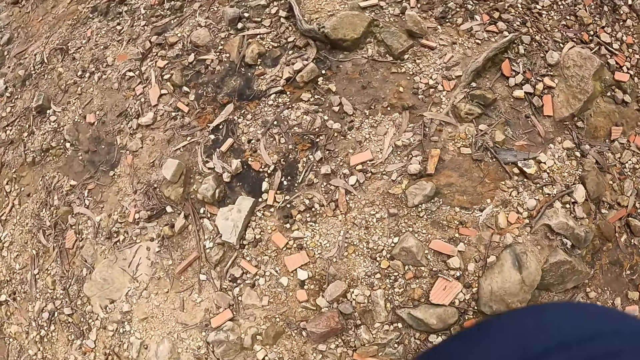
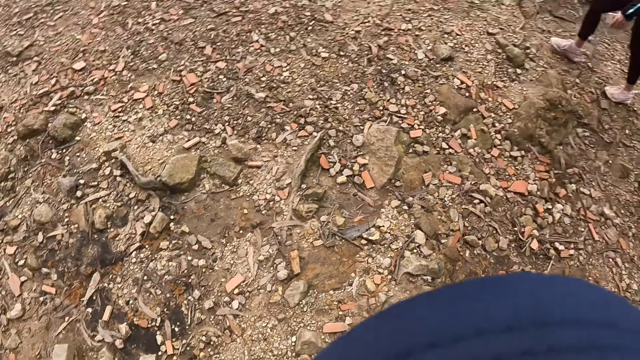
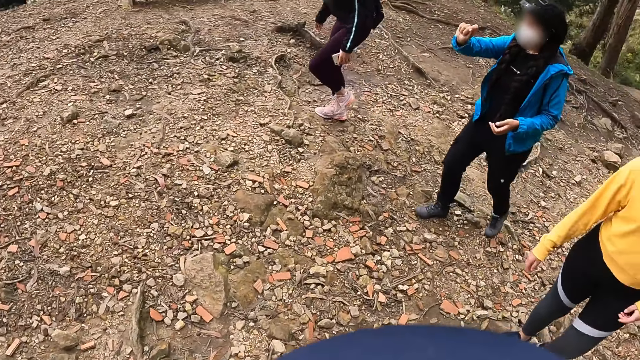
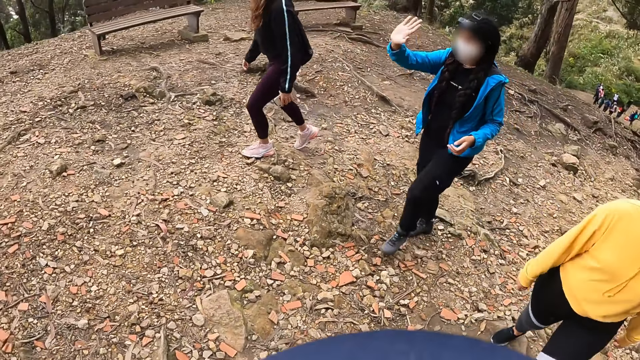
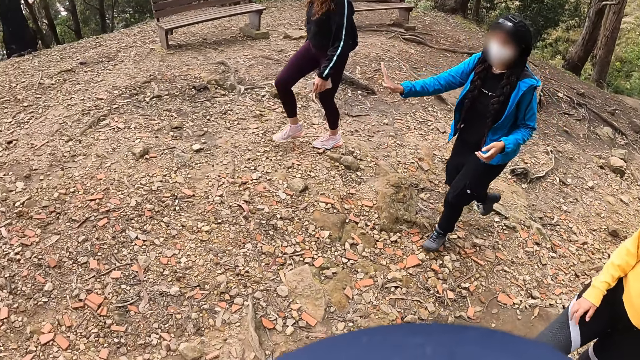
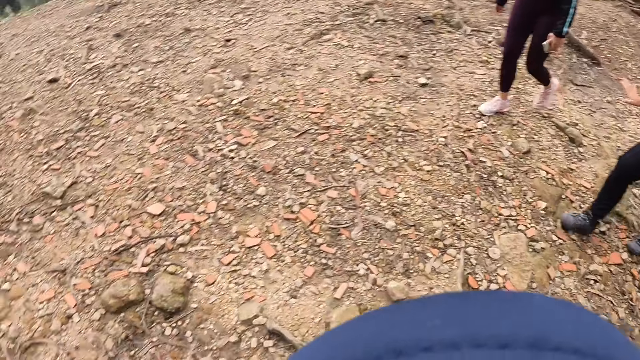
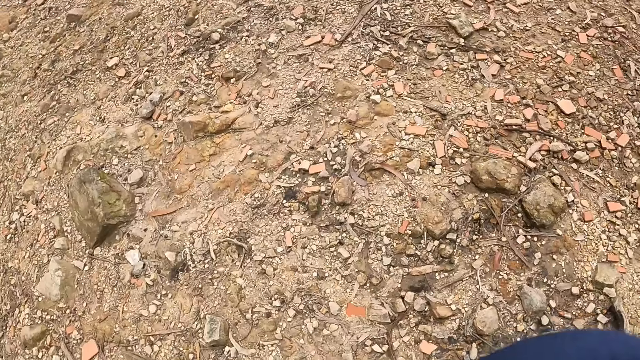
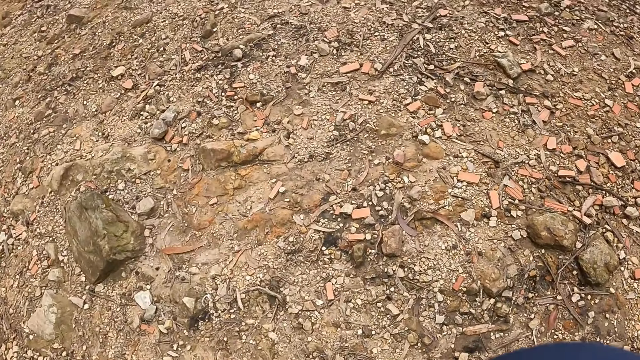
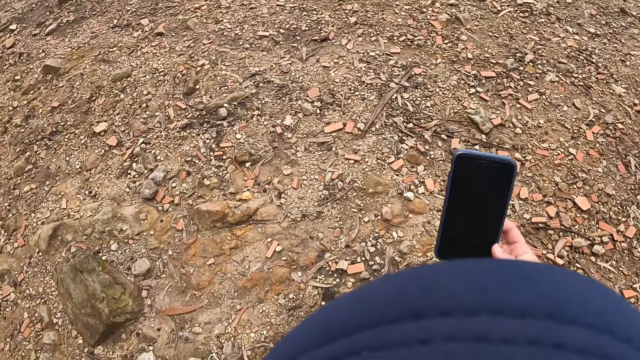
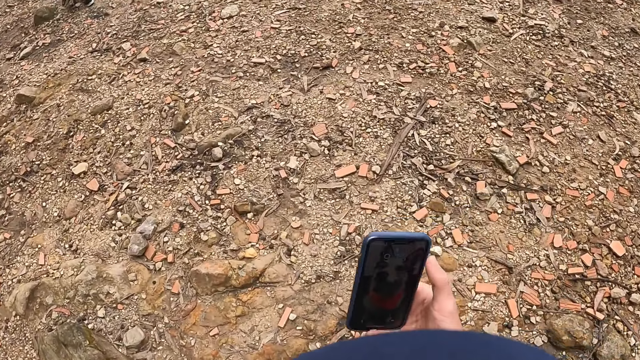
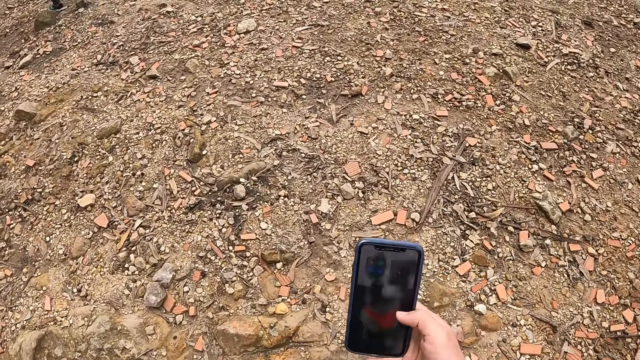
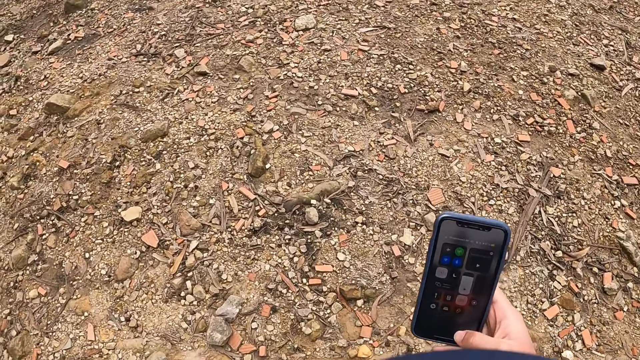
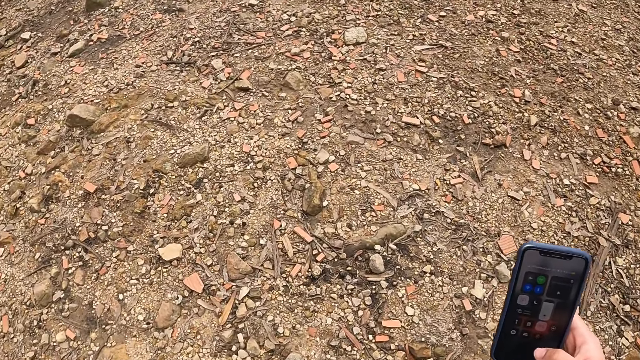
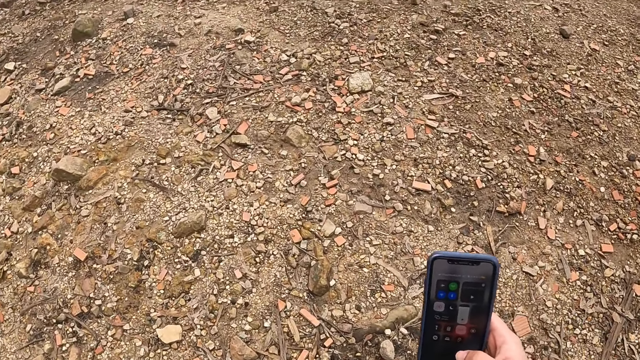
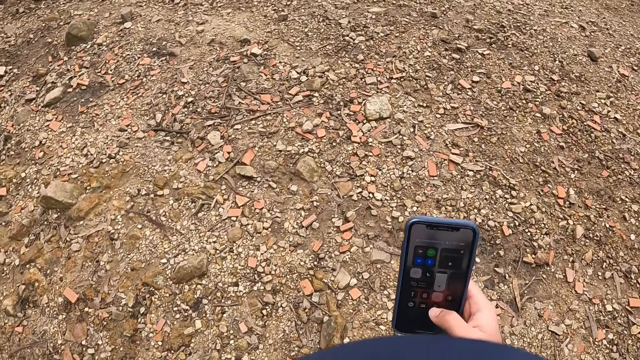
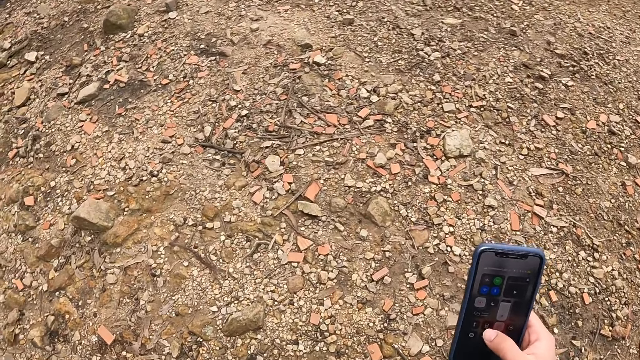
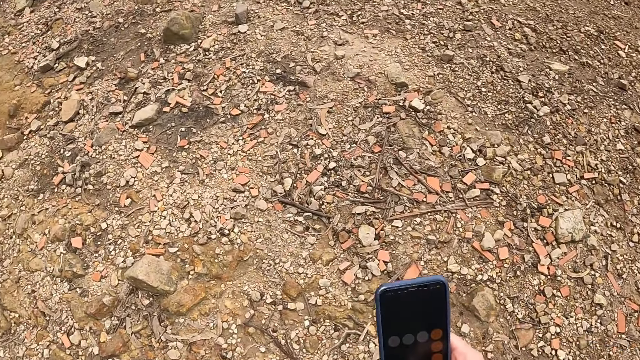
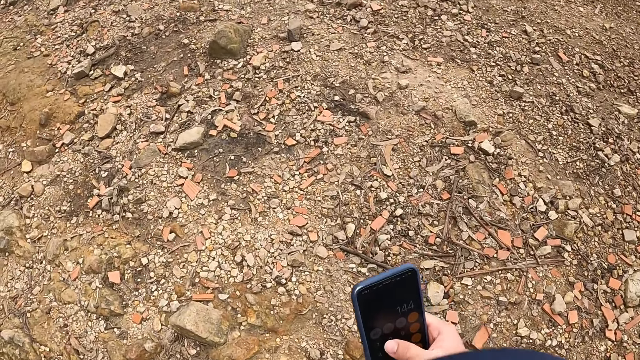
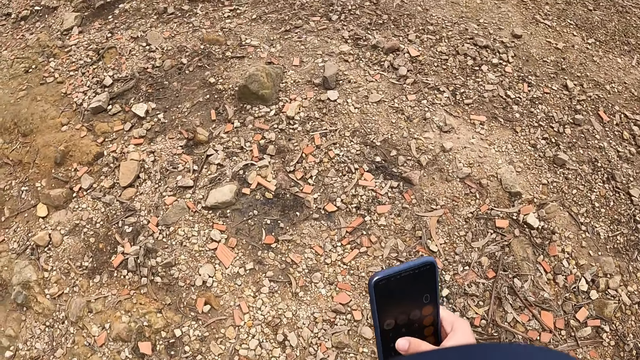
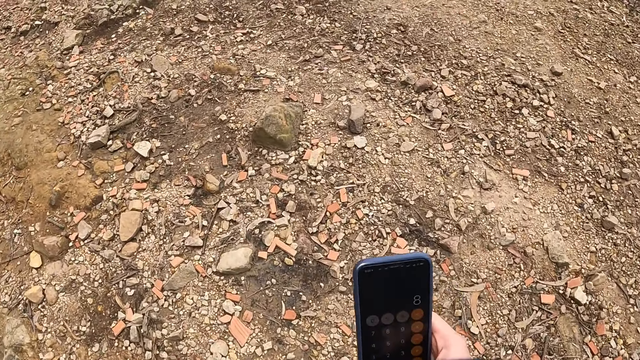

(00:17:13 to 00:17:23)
The camera wearer holds the phone with the right hand. She holds the phone with the right hand again. She operates the mobile phone with her right hand. She swipes on the phone's screen.

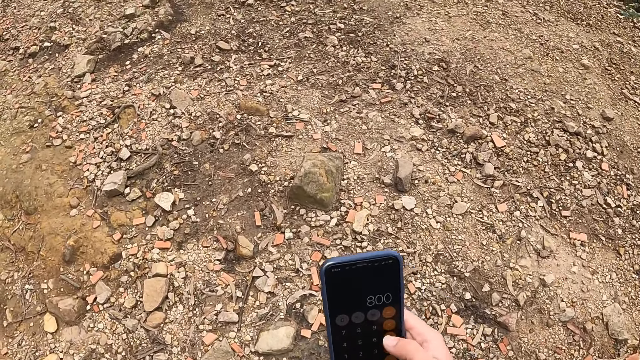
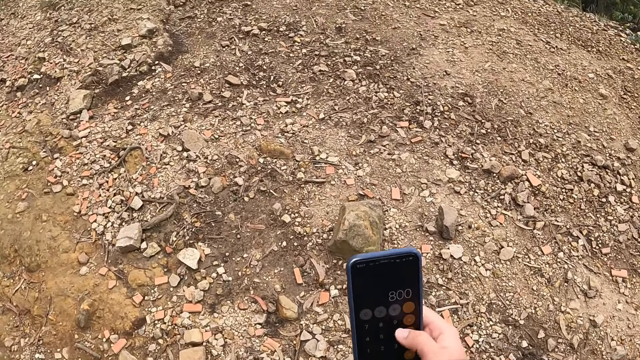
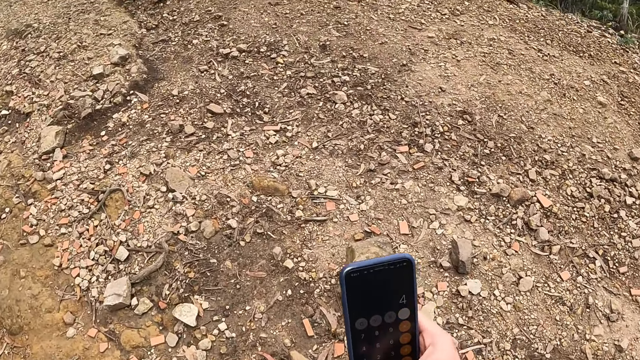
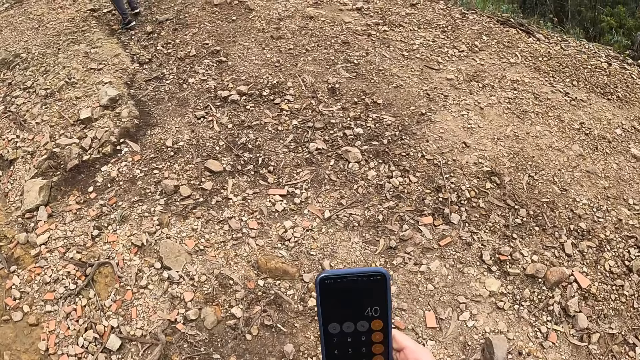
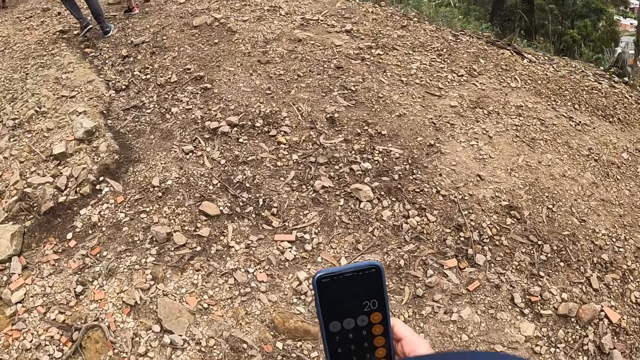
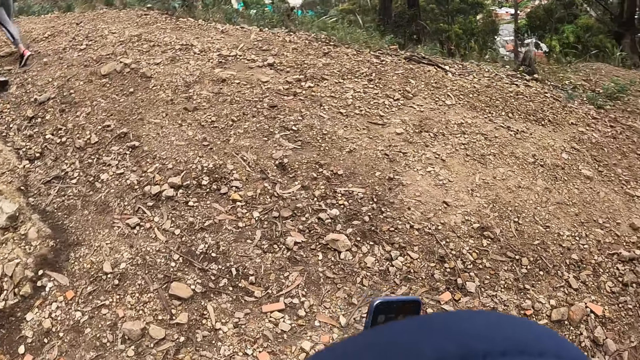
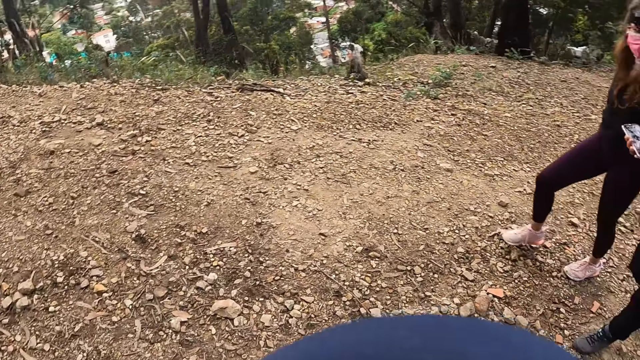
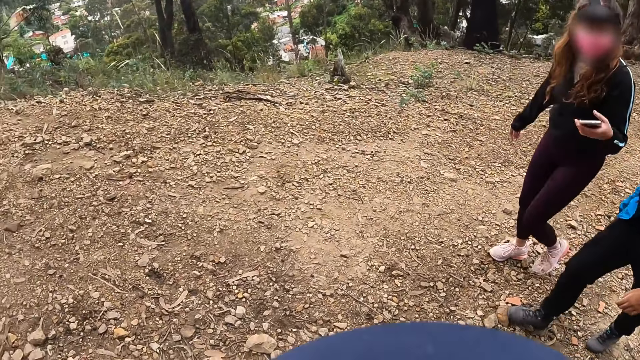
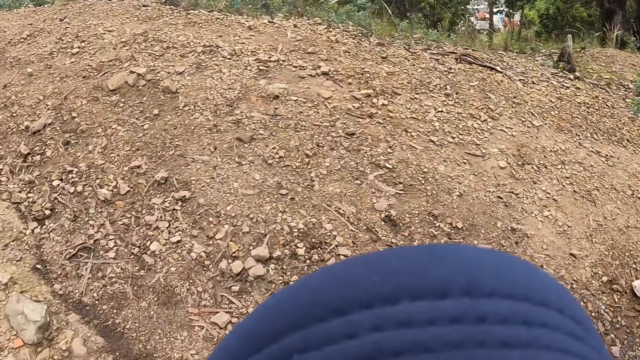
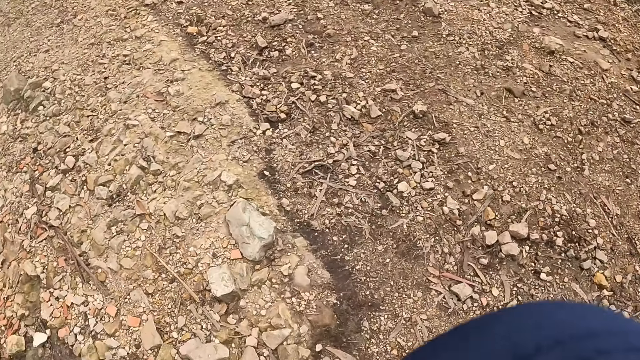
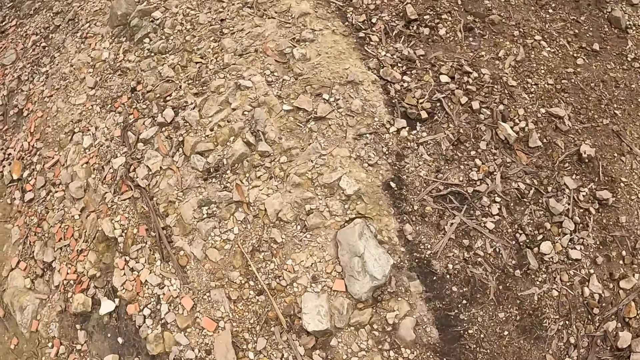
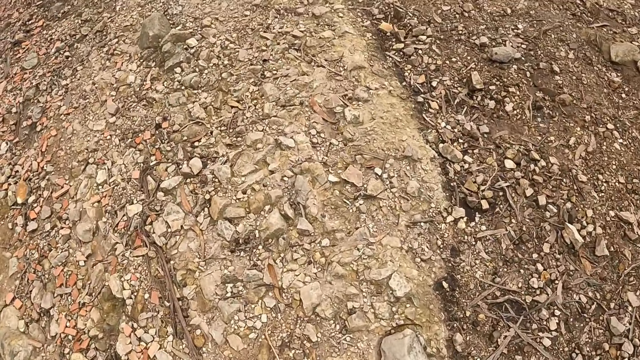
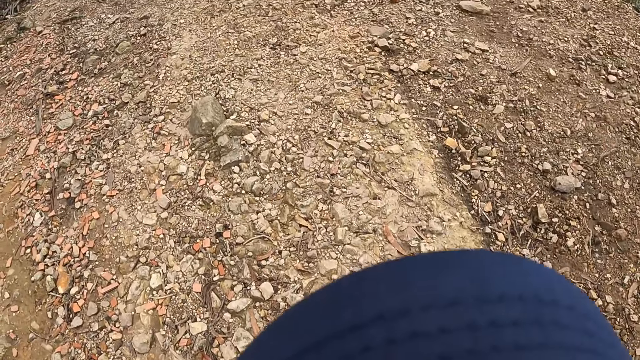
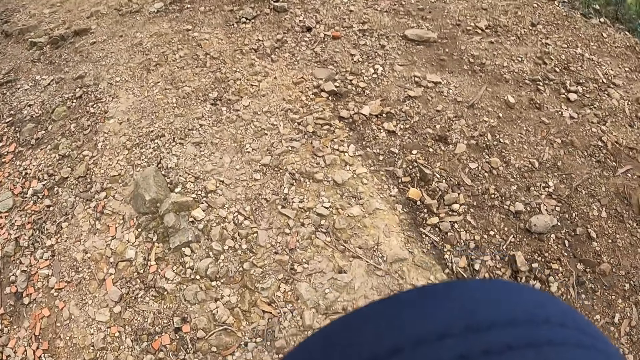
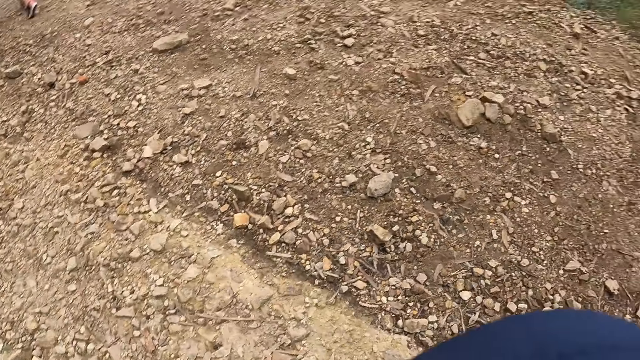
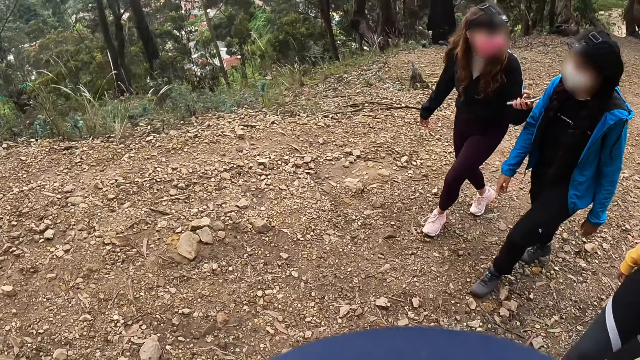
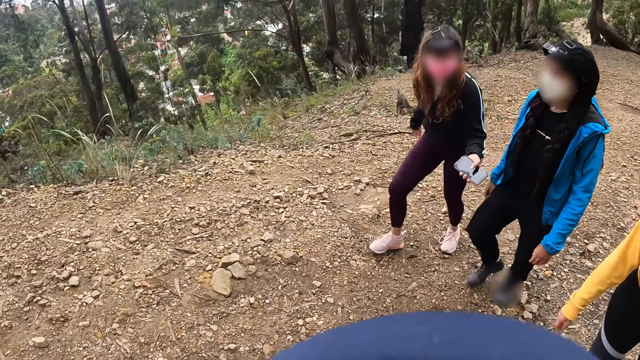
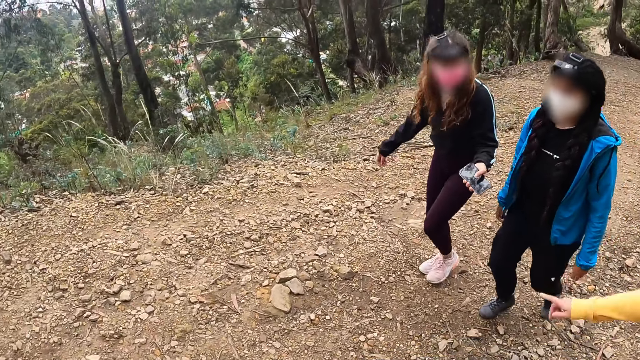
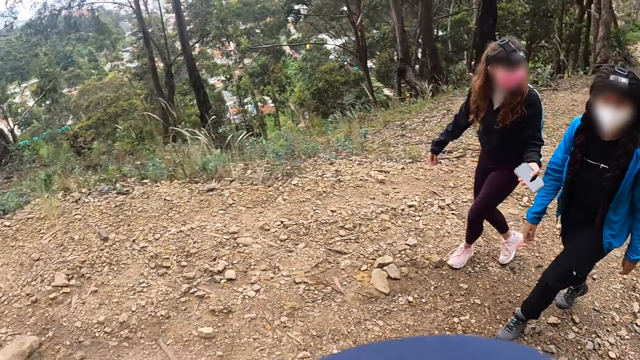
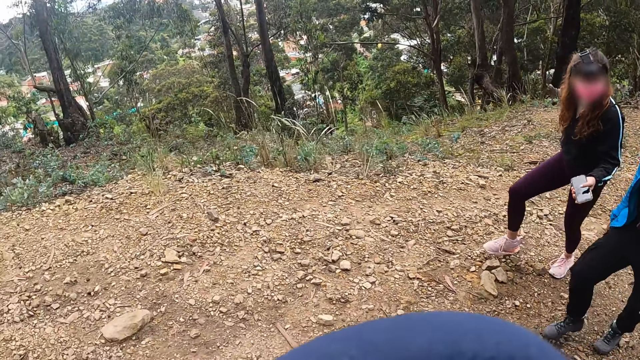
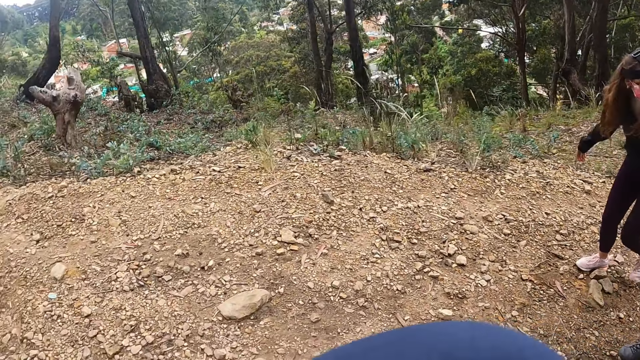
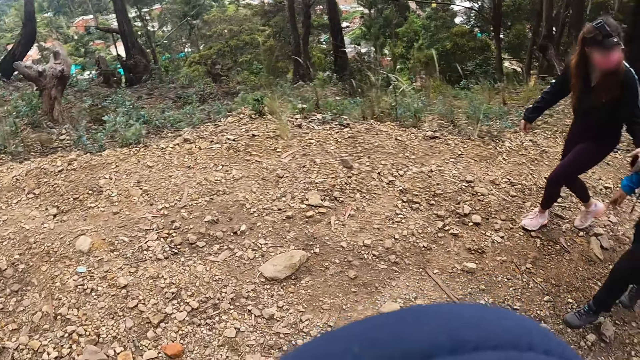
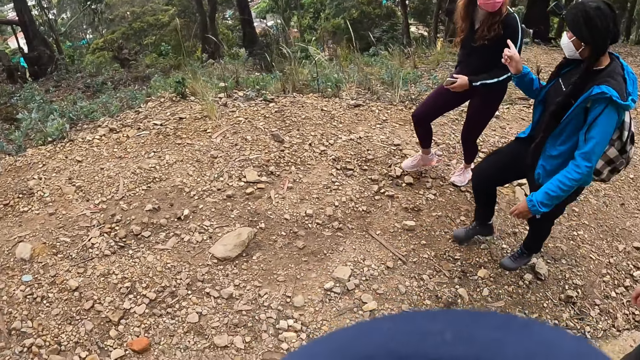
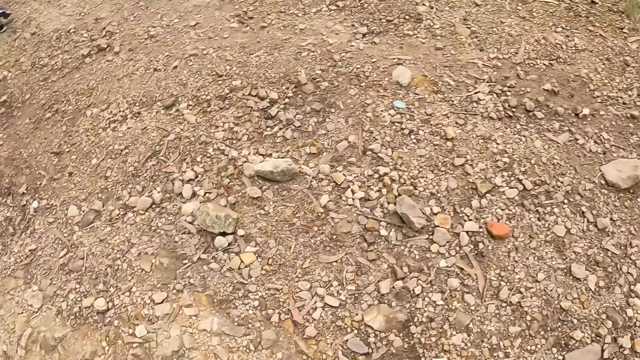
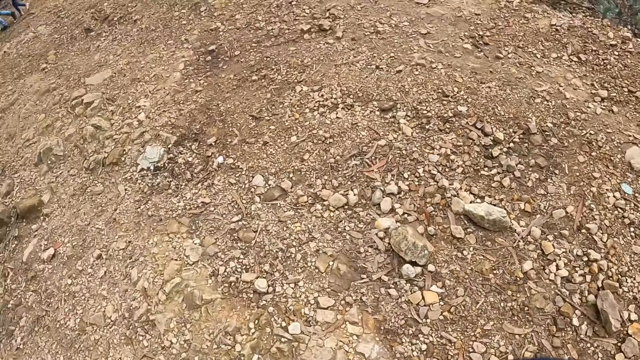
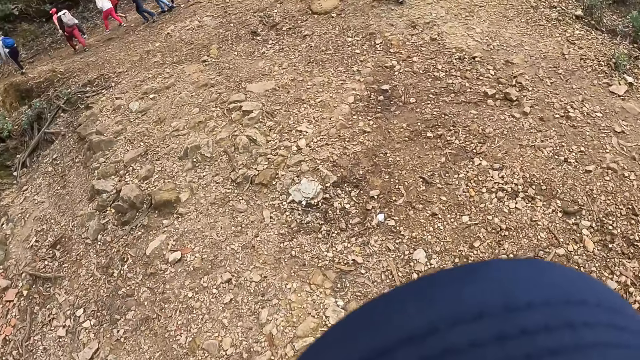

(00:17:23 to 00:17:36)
The camera wearer walks. The woman holds the mobile phone with her left hand. The woman interacts with another woman together with a third woman.
